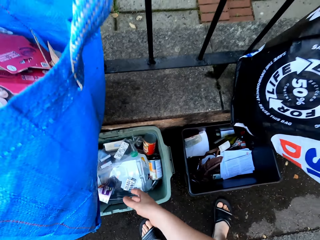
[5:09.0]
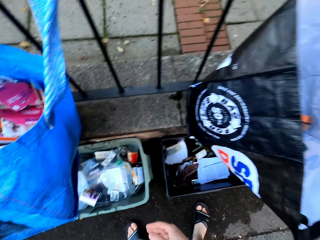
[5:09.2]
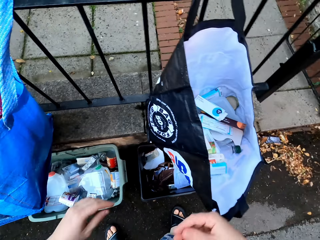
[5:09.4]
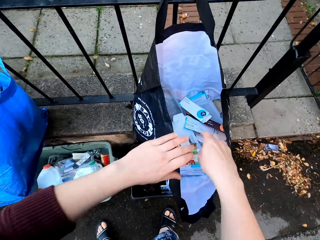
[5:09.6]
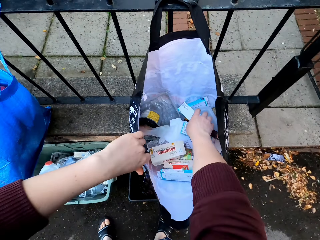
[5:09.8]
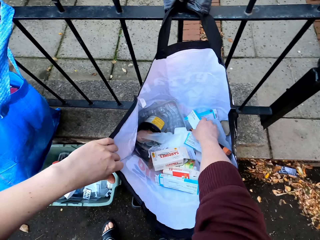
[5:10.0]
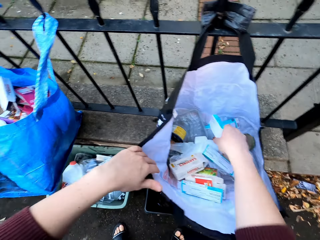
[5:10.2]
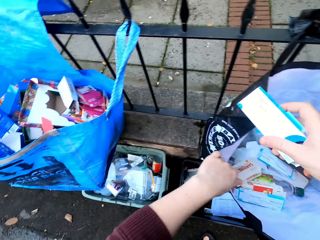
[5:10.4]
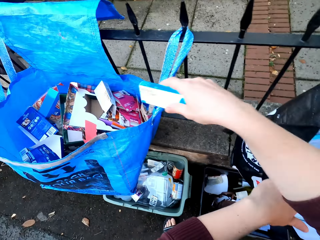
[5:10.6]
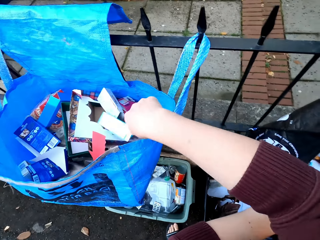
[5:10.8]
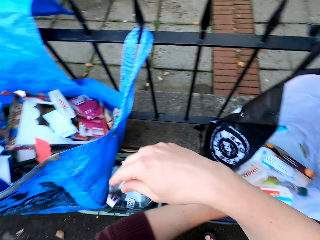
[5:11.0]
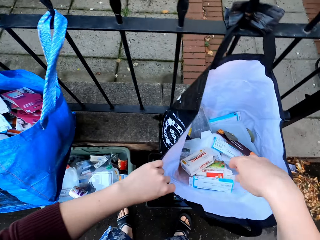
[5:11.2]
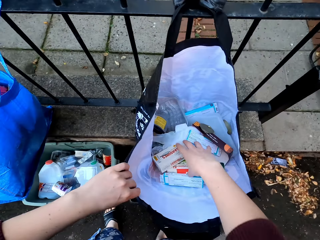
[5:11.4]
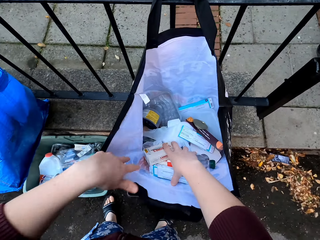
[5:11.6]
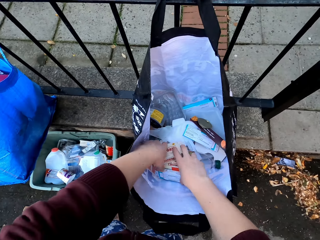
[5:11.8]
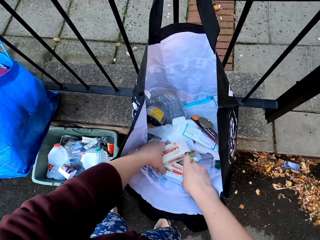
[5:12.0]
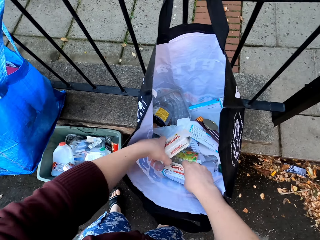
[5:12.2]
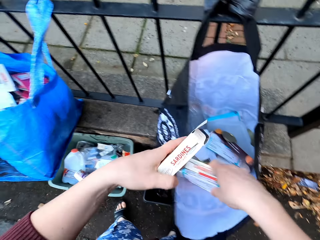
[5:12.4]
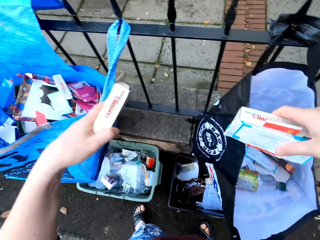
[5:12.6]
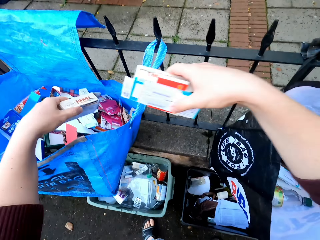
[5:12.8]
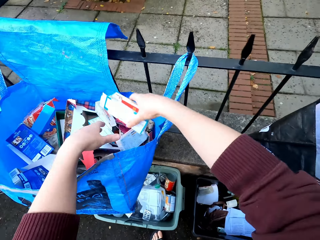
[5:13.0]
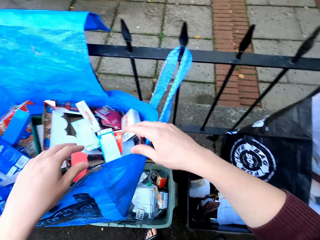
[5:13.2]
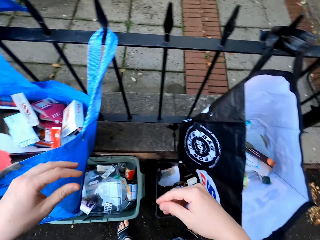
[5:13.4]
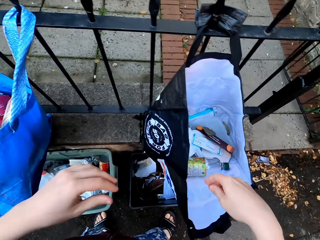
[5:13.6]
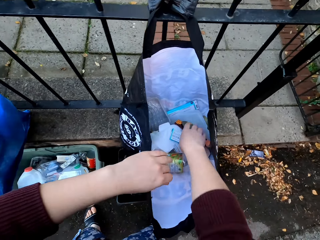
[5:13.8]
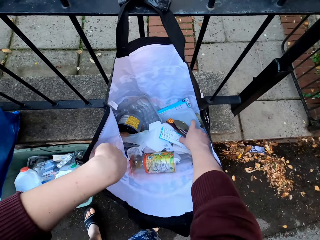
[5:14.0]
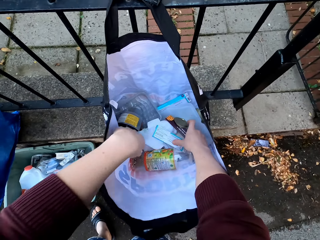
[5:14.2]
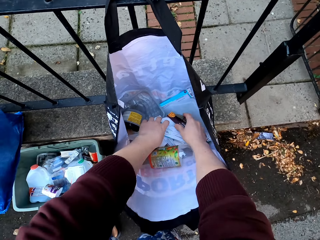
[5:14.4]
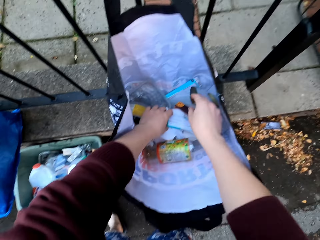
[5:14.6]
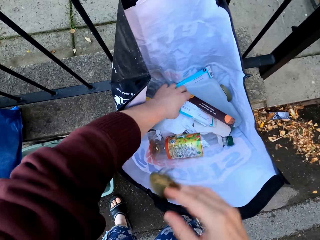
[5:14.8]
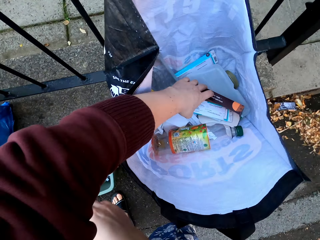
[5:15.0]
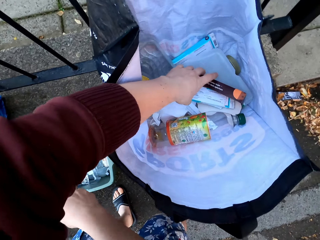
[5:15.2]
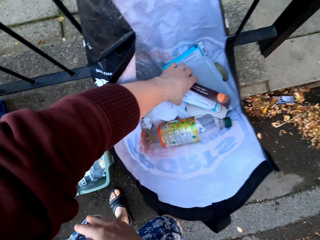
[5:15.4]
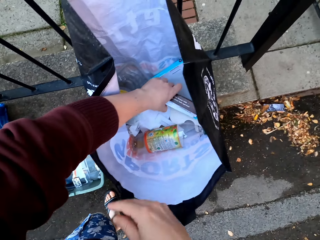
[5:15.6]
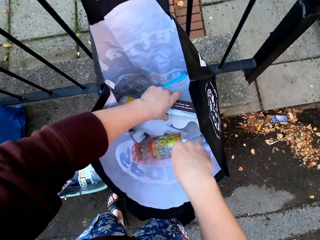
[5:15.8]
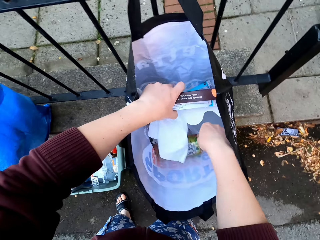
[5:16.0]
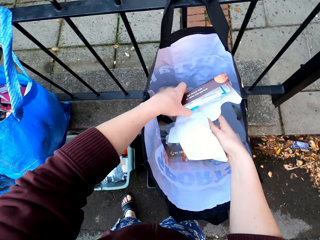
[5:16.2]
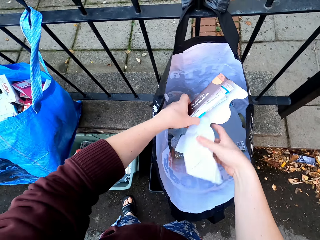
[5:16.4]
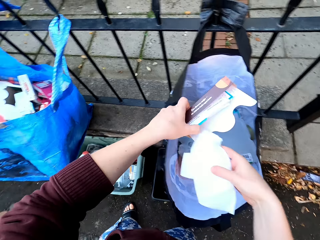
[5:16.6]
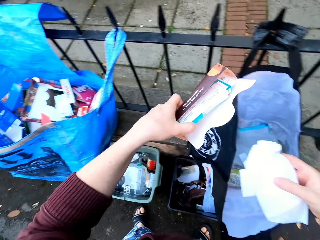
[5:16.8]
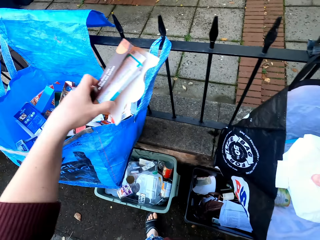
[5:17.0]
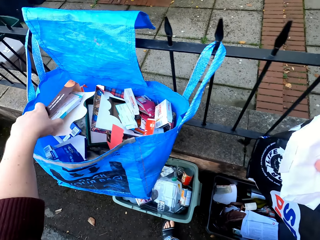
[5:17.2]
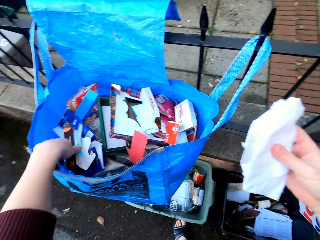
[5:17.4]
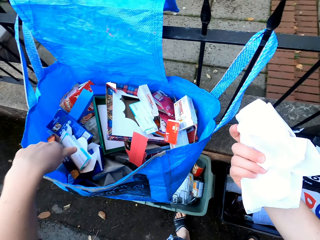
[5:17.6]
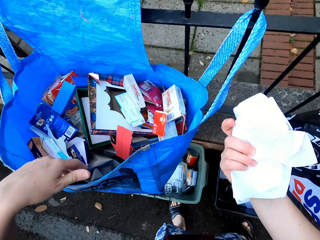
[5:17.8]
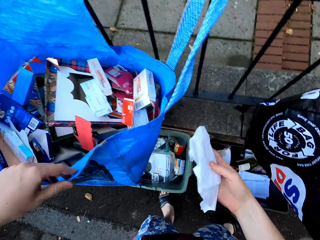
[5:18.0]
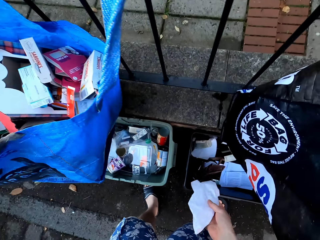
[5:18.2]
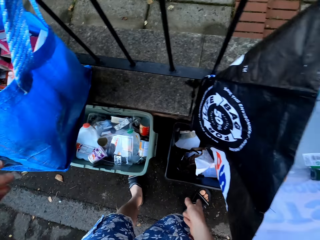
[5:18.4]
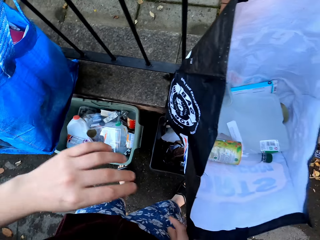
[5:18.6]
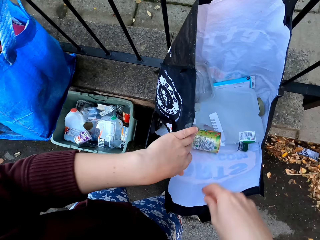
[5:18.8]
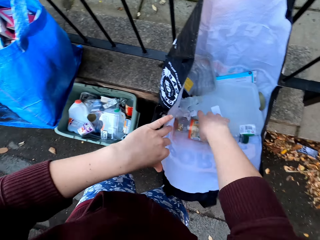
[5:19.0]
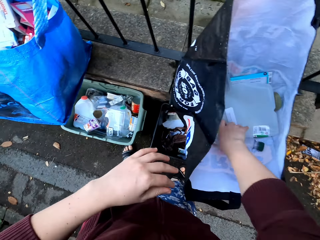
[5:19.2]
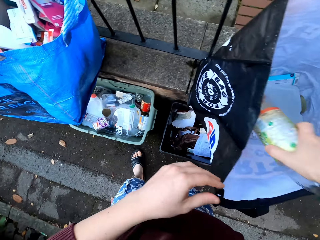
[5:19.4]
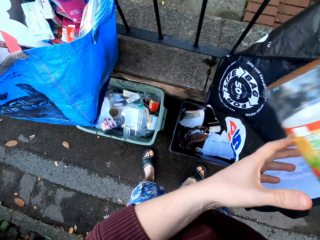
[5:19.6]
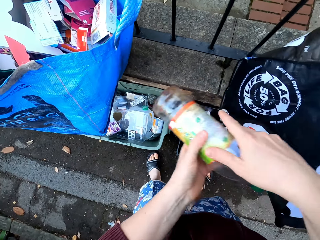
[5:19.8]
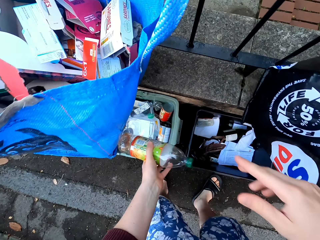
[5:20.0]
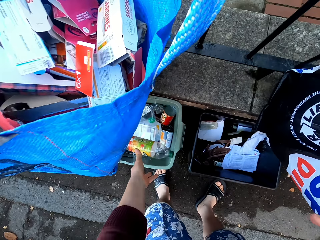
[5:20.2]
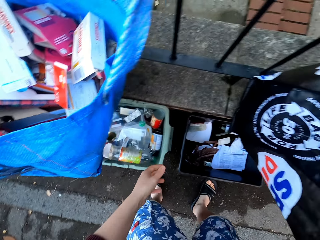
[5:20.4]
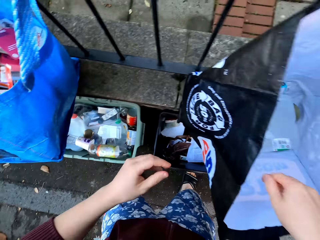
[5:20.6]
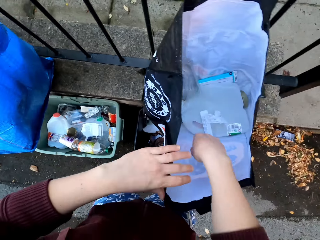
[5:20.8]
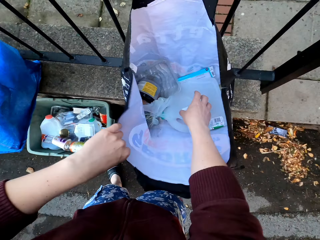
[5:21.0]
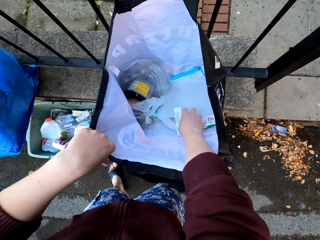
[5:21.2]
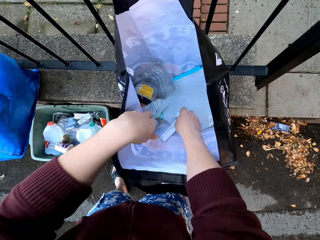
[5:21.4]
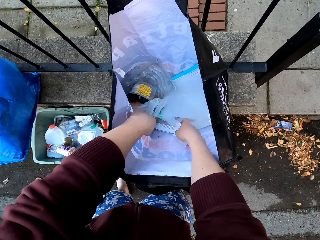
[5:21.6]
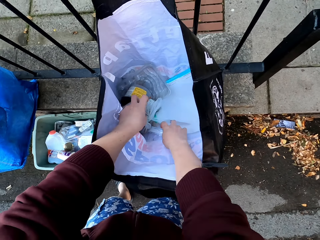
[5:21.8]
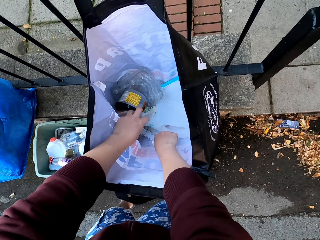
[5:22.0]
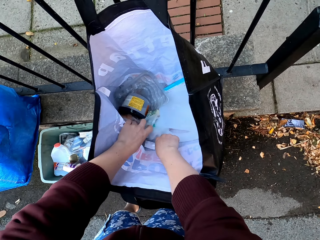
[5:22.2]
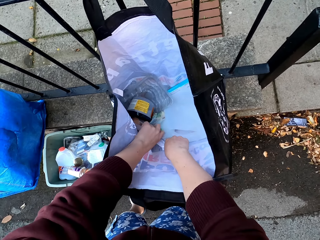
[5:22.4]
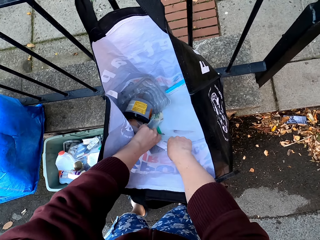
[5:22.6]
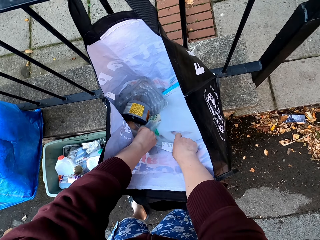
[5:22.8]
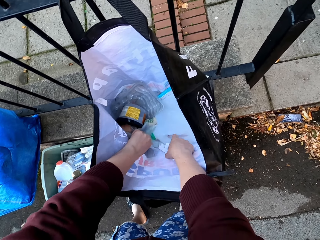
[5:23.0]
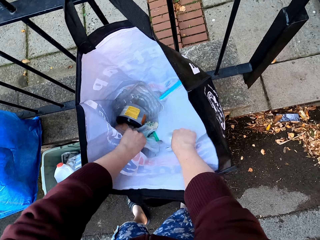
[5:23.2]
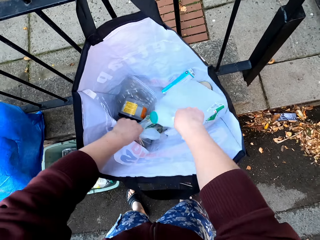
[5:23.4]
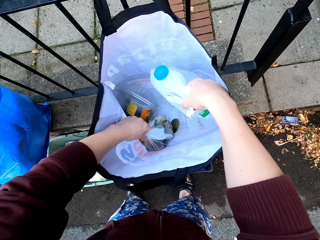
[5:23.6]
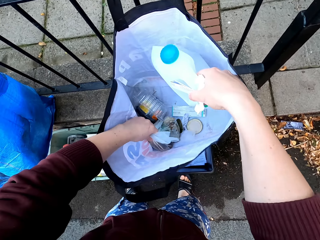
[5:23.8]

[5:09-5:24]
The camera wearer drops plastic in the dustbin. They pick up a box. They drop the box in the bag. They pick up boxes. They drop the boxes in the bag. They pick up the boxes. They drop the boxes in the bag. They drop them in the dustbin. They pick up a container. They drop it in the dustbin. They pick up a jerrycan.

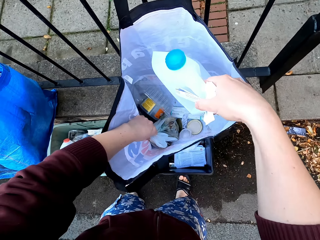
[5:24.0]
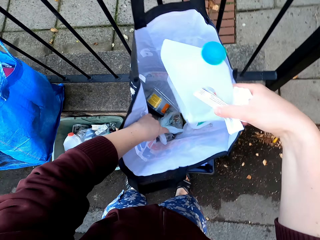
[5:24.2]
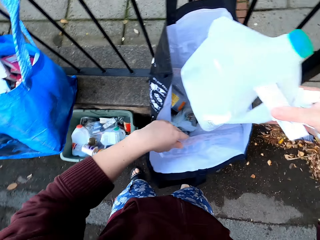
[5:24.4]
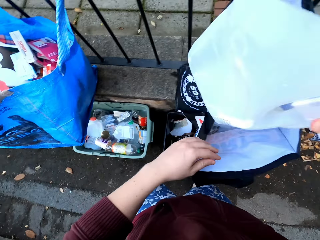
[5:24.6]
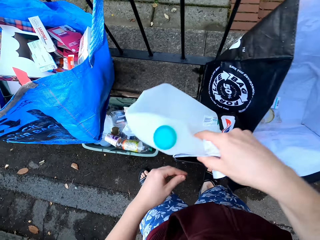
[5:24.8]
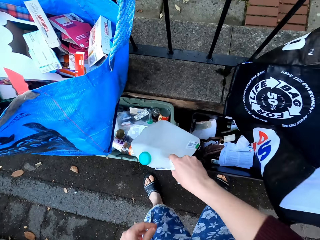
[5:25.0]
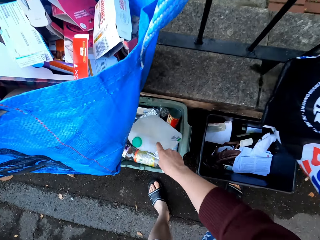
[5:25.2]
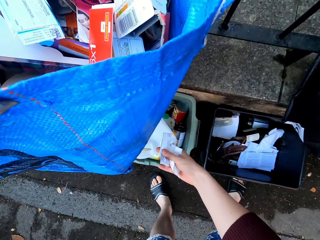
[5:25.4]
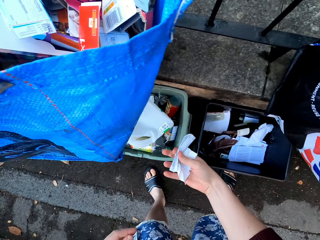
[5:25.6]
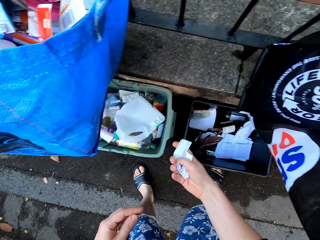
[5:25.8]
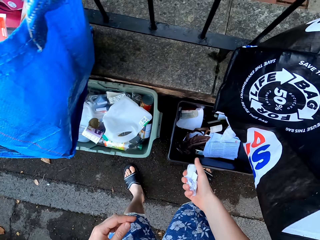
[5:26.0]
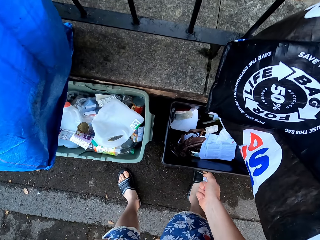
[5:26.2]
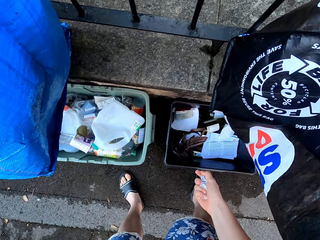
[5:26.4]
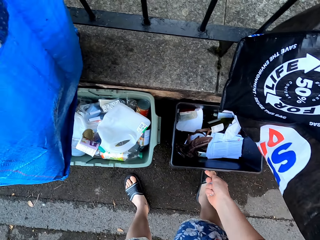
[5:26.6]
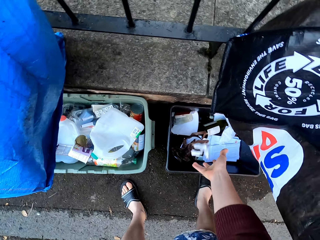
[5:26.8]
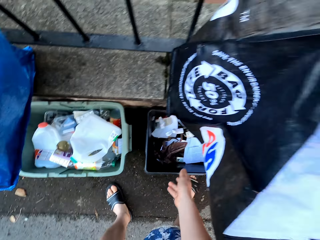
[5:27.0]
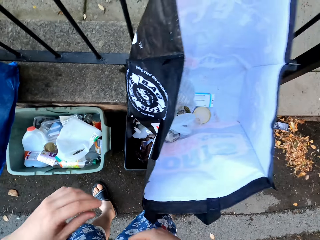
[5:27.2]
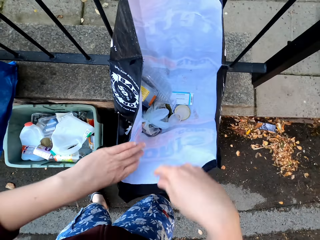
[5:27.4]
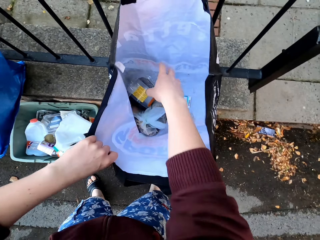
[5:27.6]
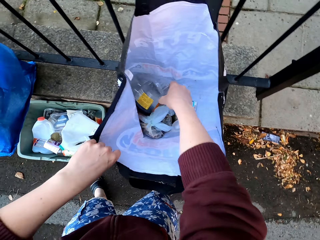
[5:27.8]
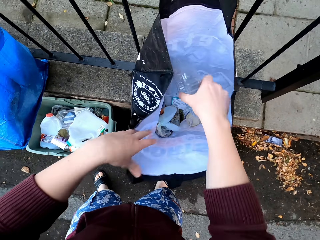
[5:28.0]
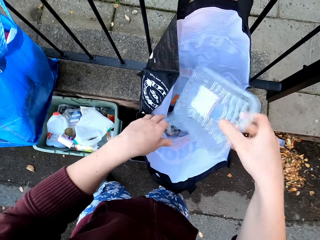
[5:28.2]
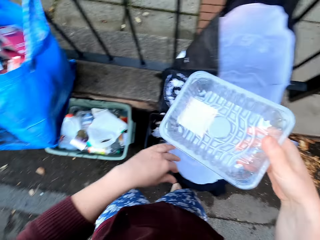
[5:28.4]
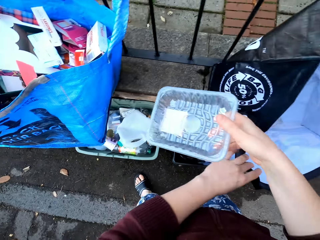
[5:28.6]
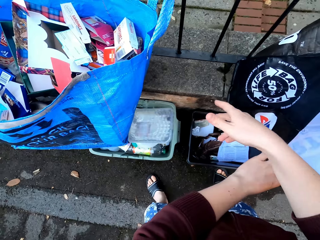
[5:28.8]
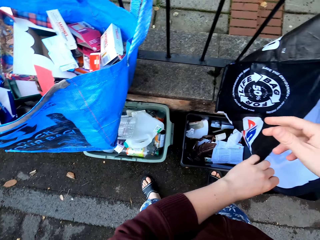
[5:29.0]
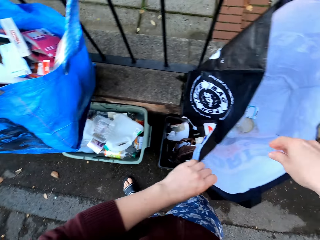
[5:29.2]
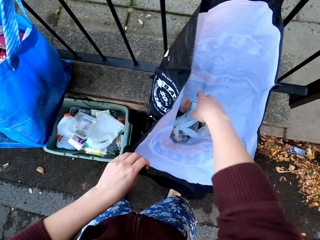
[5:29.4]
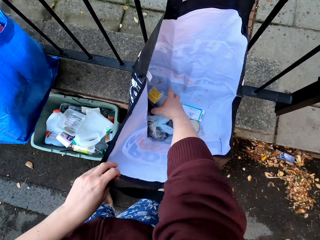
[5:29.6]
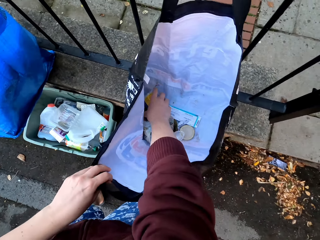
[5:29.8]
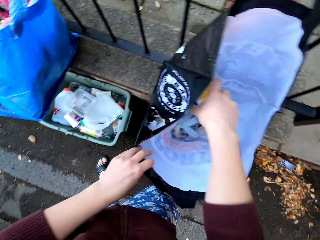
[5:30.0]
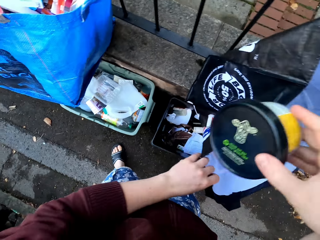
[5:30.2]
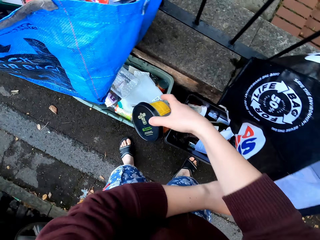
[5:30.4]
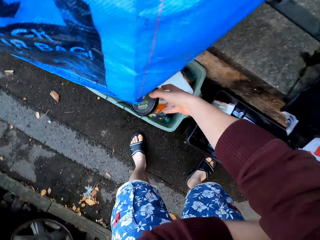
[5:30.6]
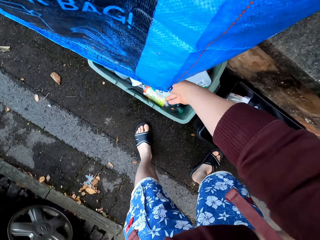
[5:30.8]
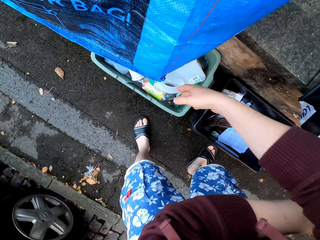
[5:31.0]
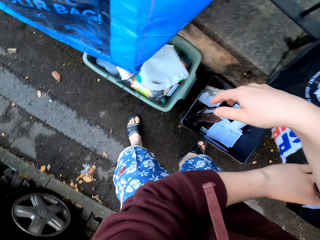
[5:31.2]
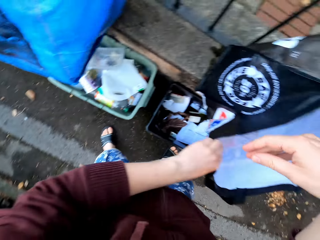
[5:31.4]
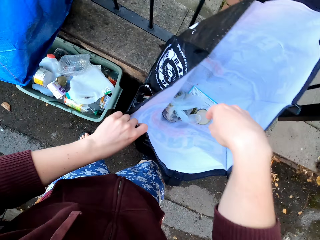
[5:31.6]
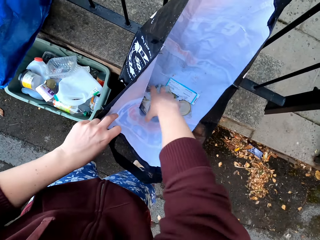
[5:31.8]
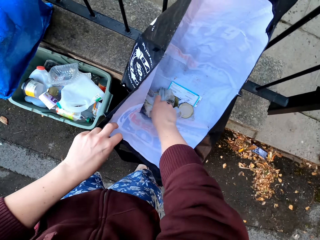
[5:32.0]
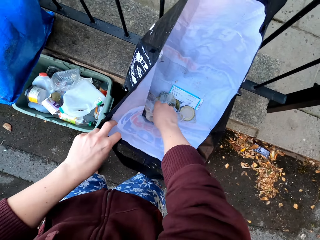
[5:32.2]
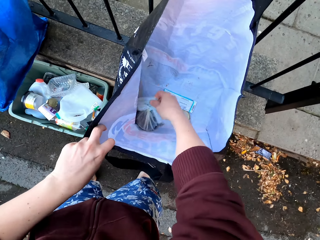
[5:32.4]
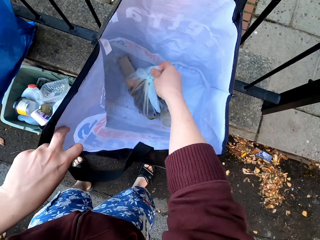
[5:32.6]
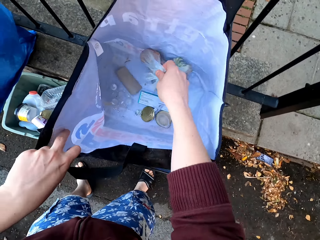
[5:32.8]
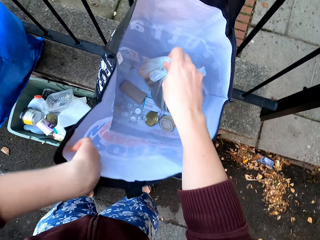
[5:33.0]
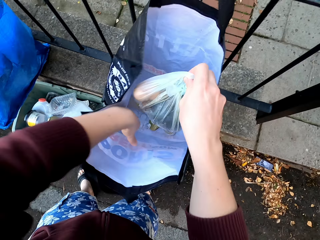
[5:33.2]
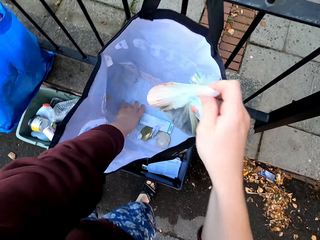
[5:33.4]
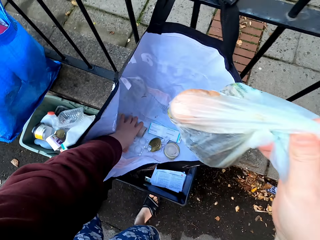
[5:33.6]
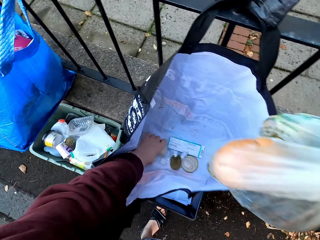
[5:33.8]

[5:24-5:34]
The camera wearer drops the jerrycan in the dustbin. They fold the paper. They drop it in the dustbin. They pick up a container. They drop it in the dustbin. They pick up the container. They drop it in the dustbin. They pick up plastic wrap.
